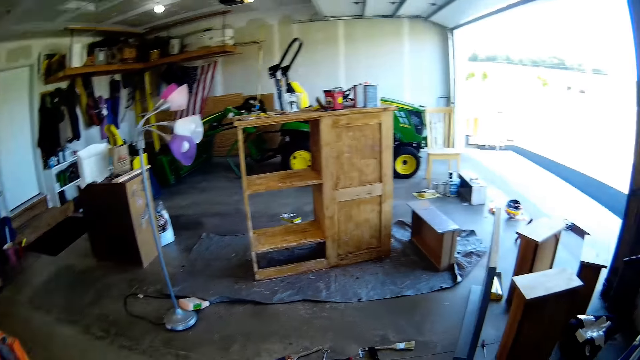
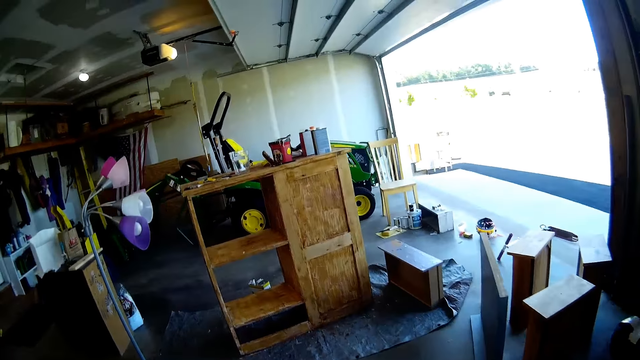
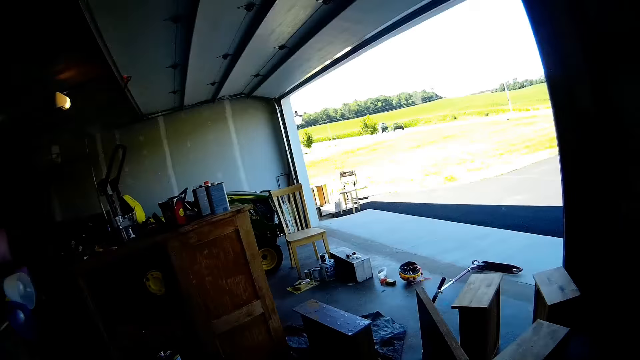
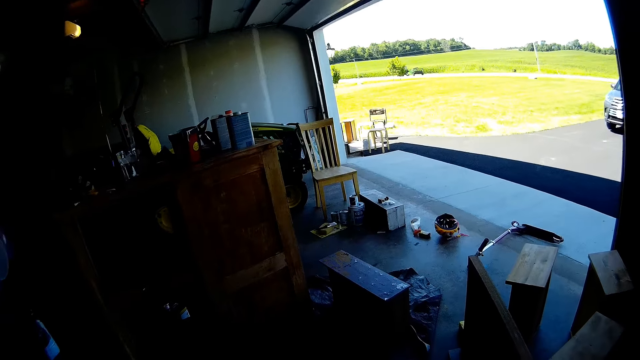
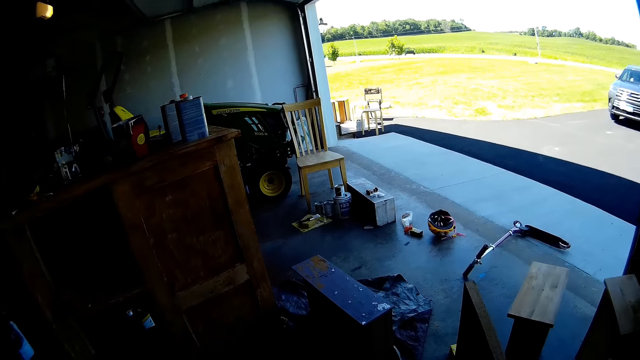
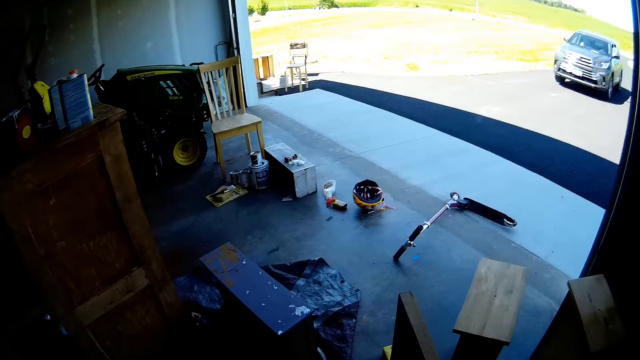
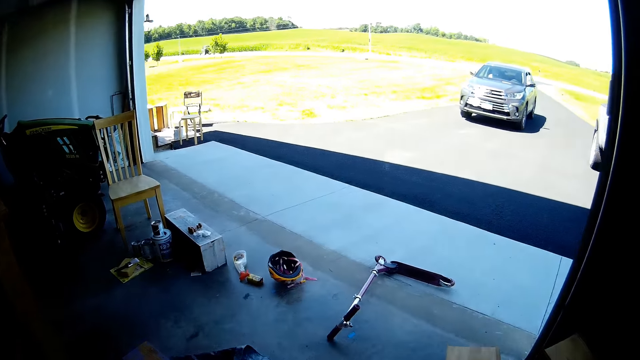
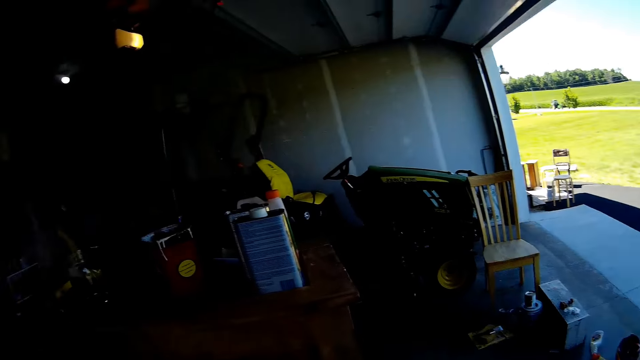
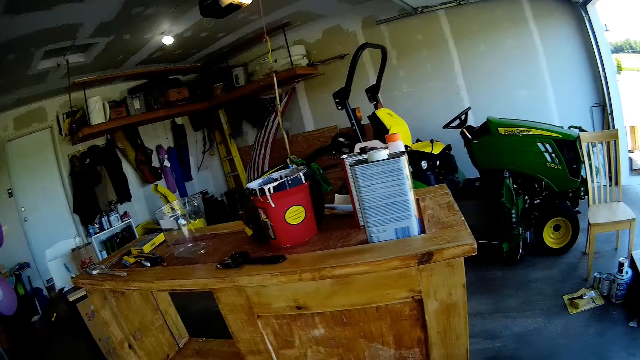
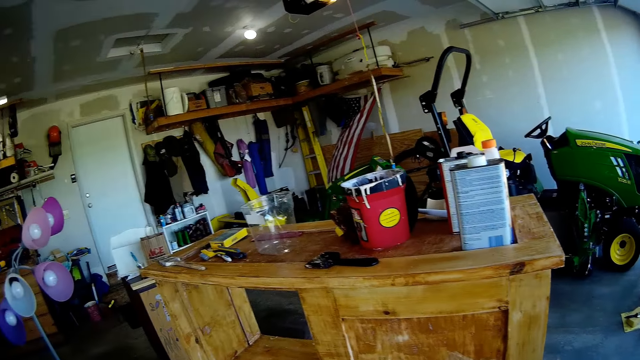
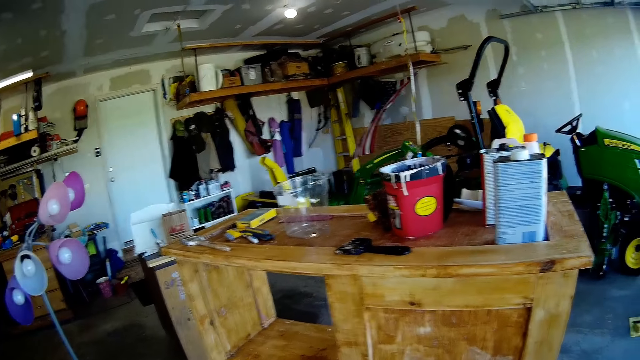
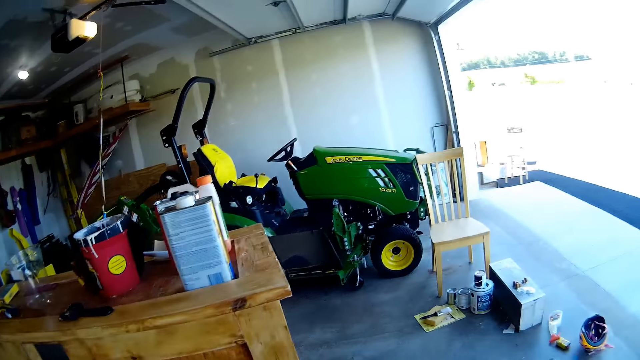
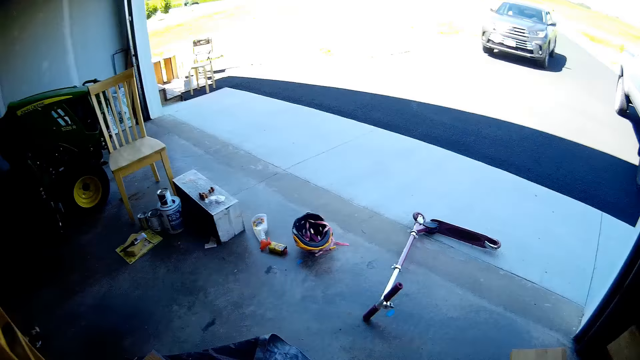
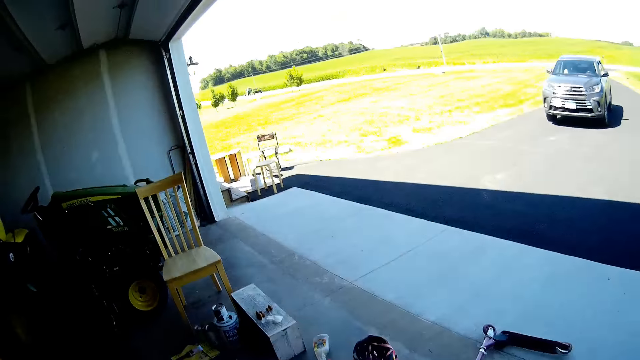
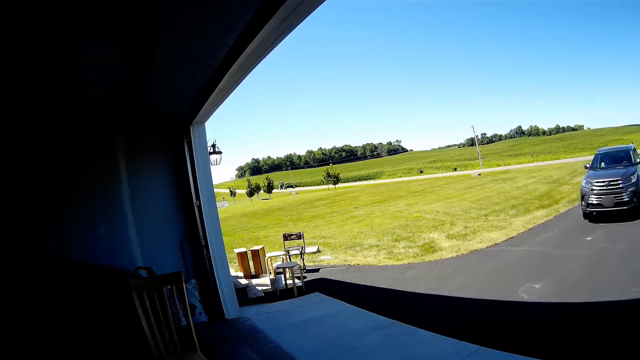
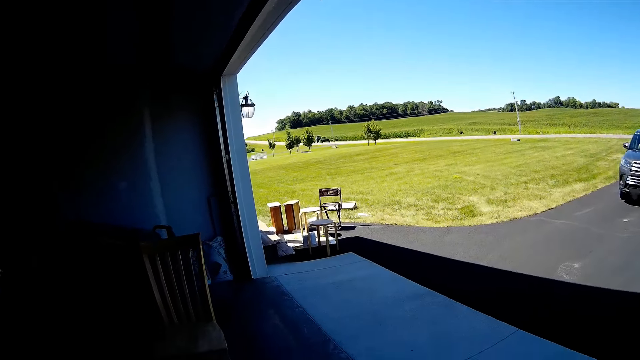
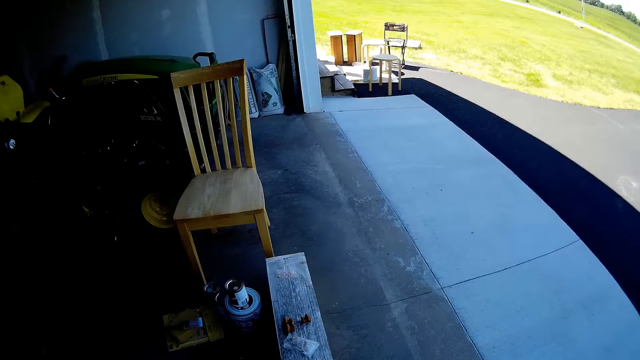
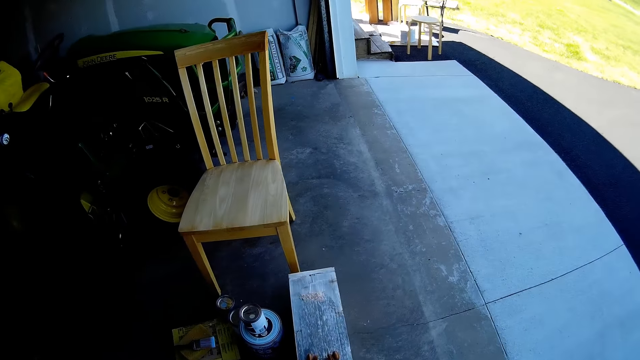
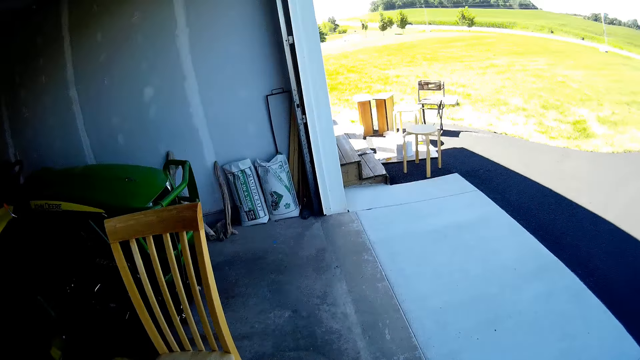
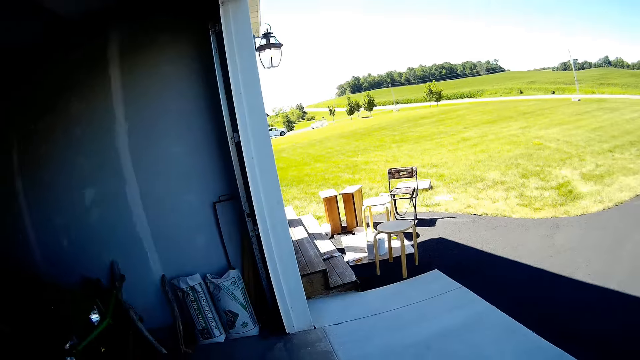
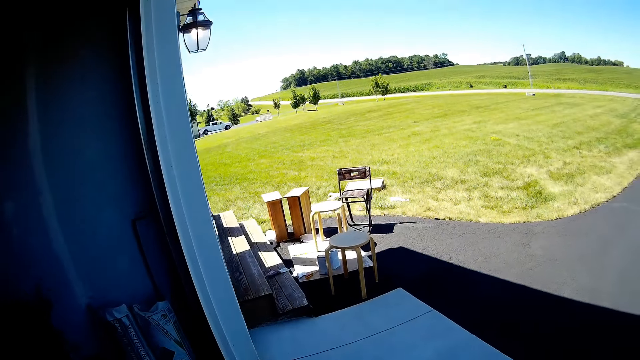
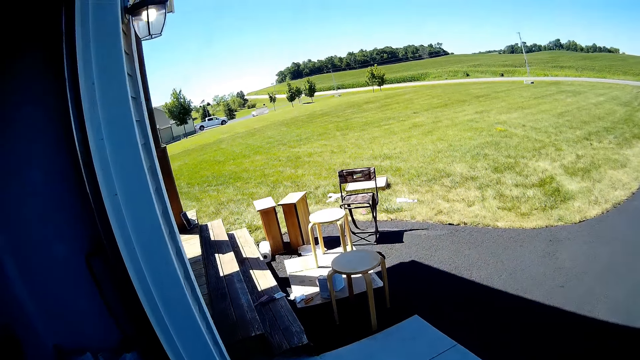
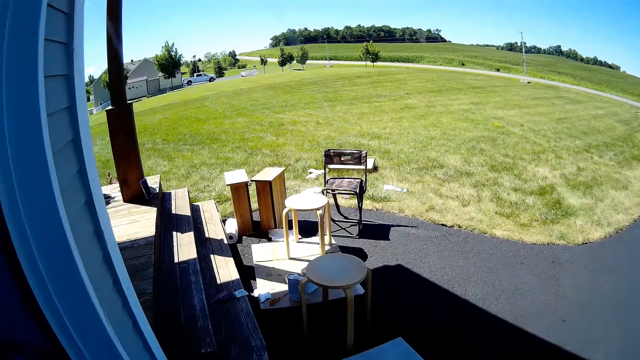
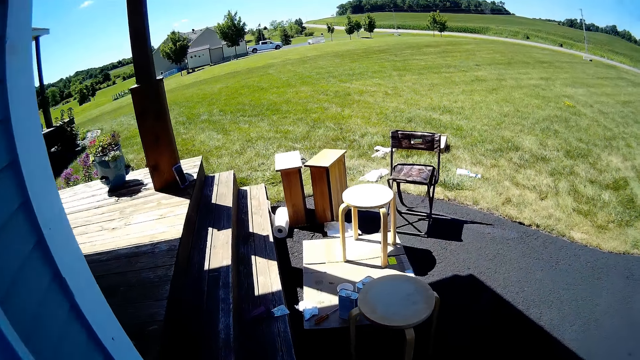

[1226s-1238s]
The camera wearer looks around a room.

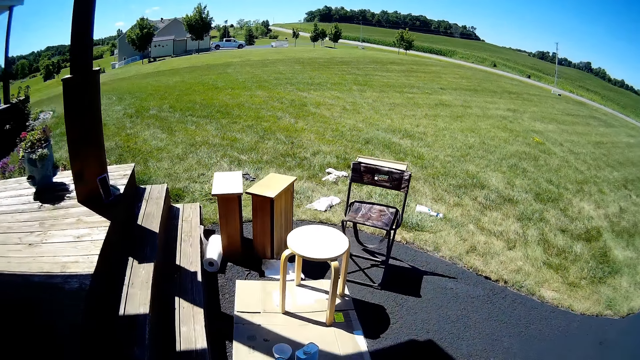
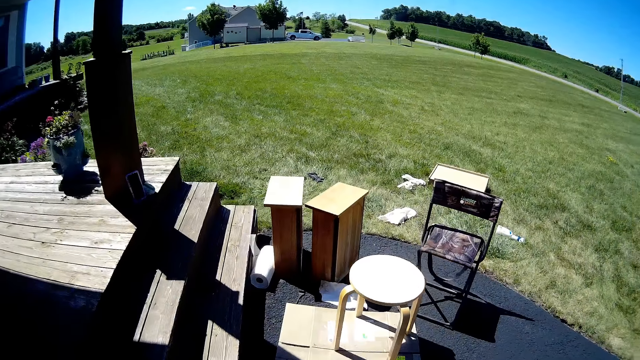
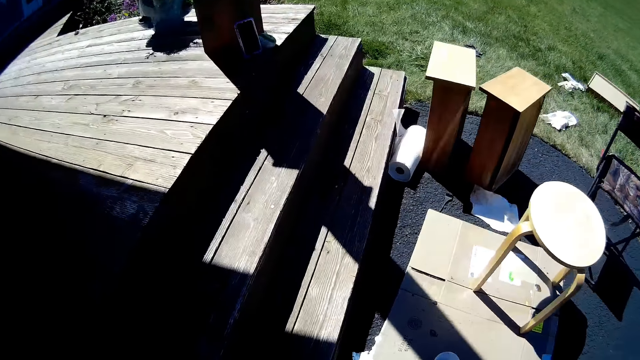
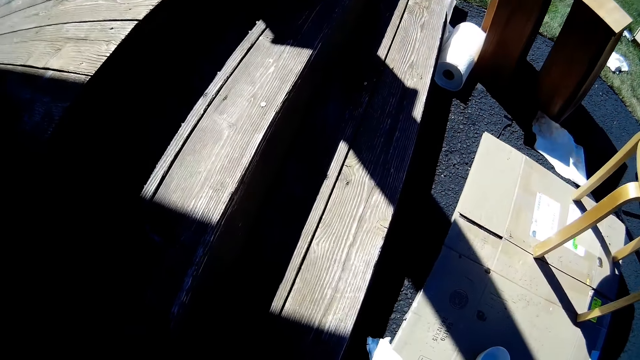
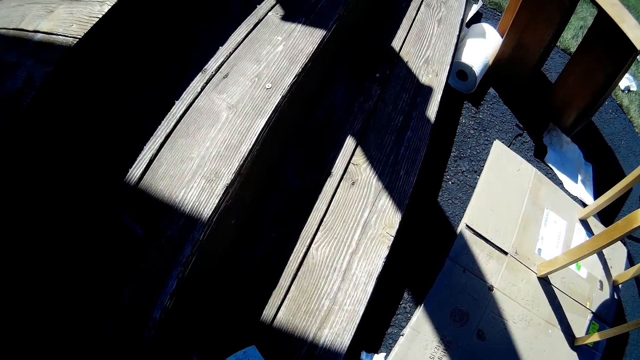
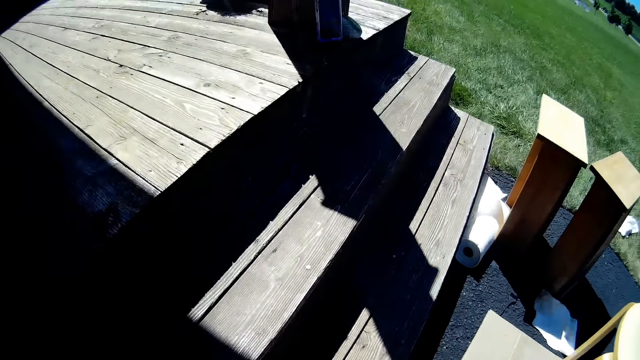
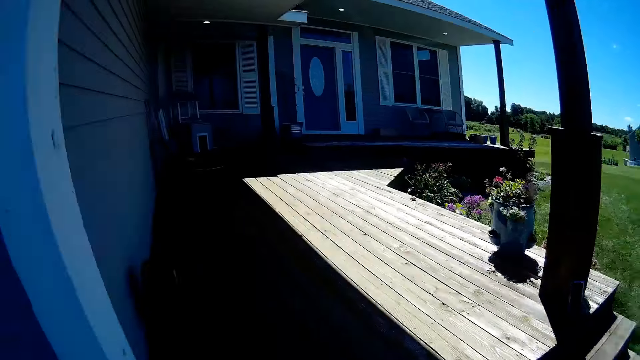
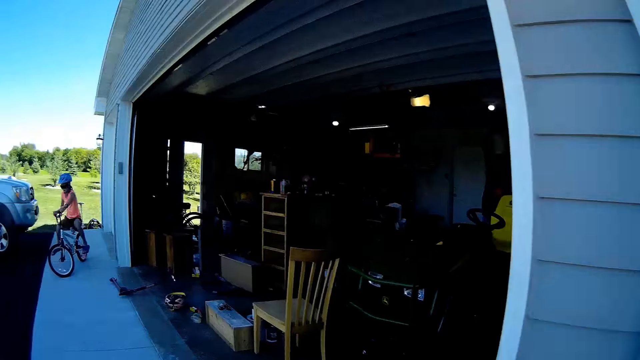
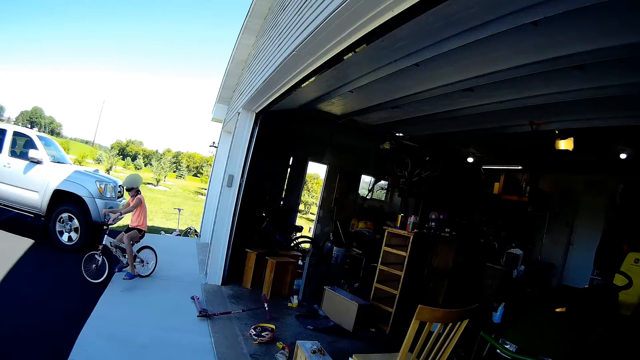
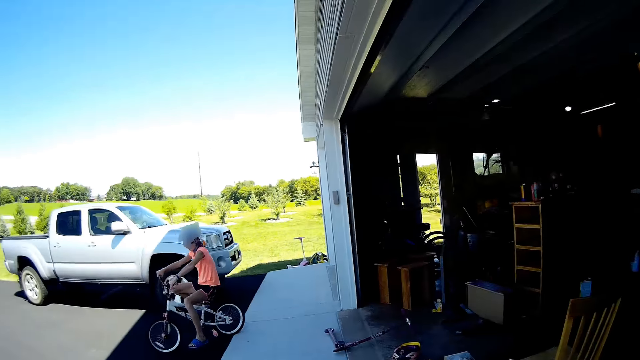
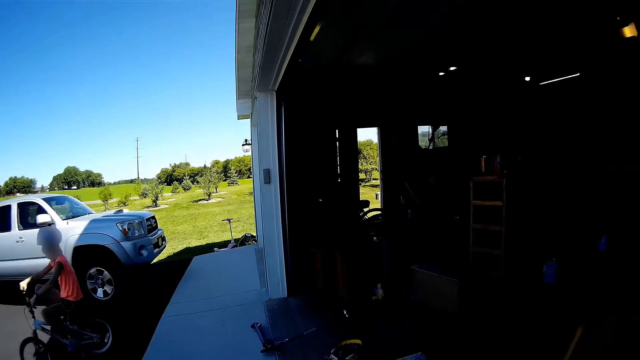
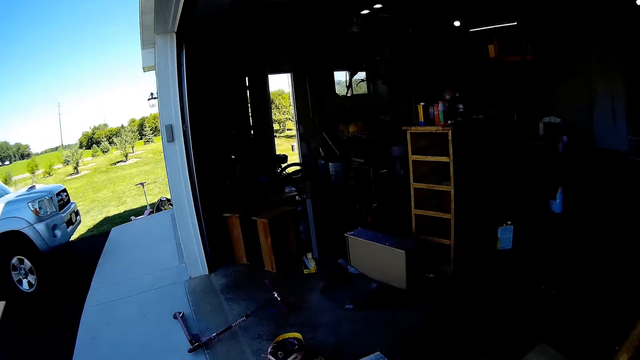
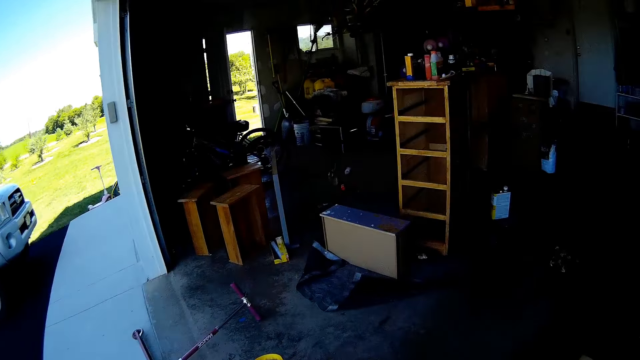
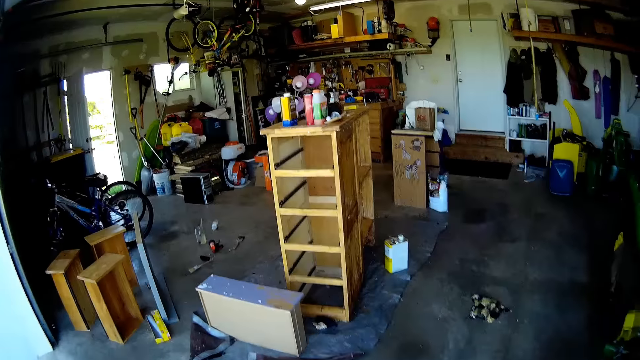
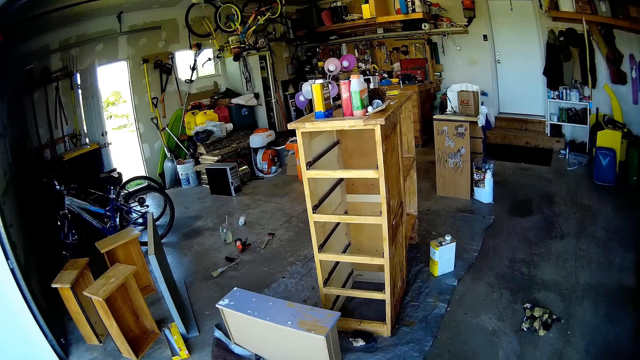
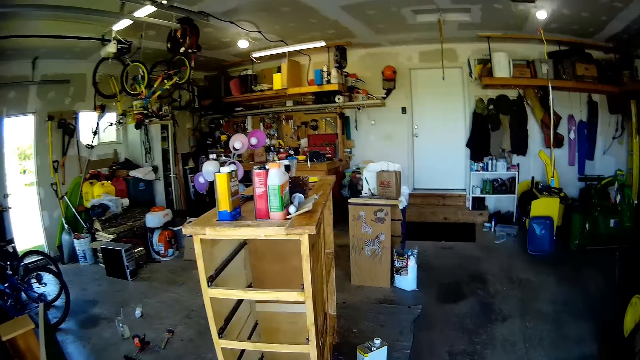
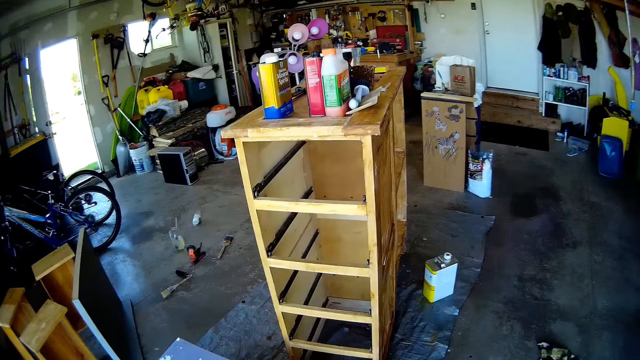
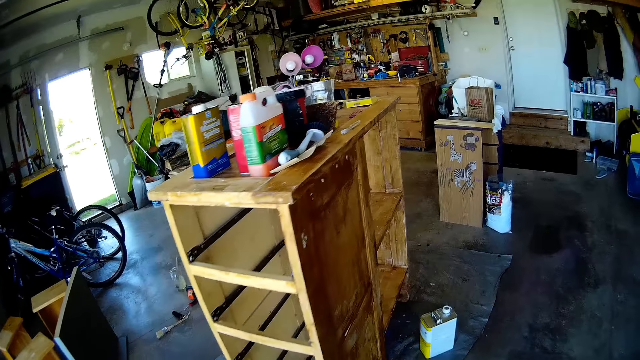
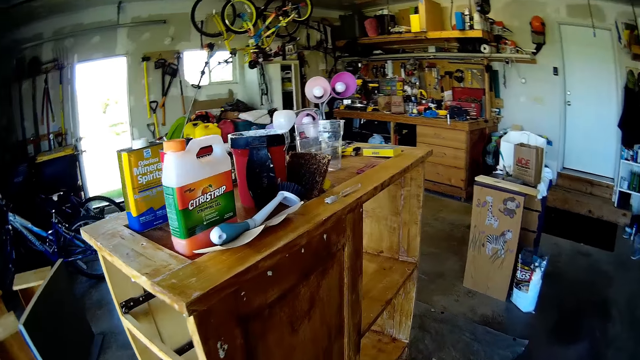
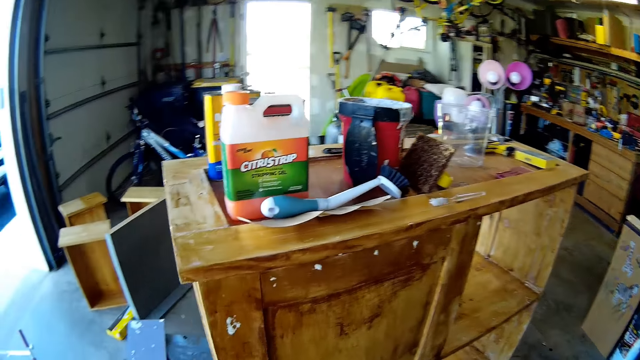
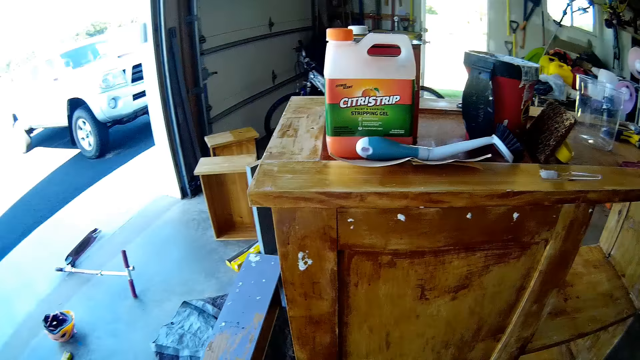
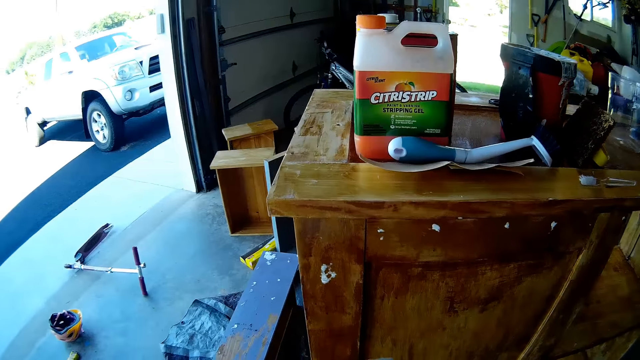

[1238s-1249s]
The camera wearer picks up a scraper. A girl rides a bike. The camera wearer walks around the garage.
